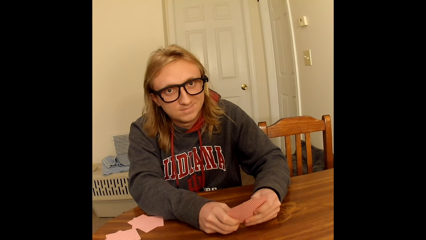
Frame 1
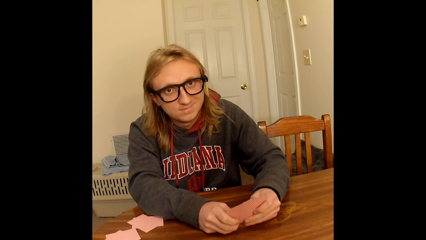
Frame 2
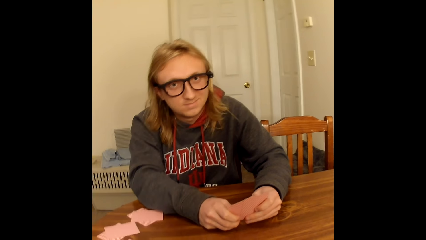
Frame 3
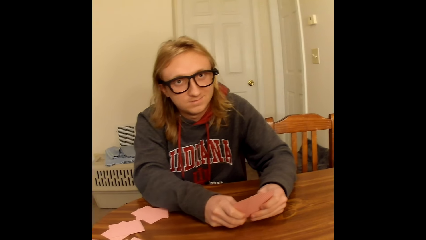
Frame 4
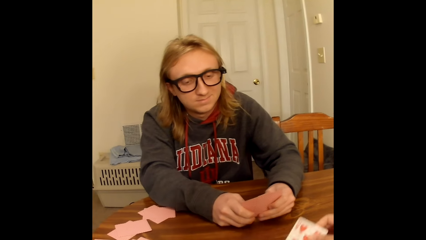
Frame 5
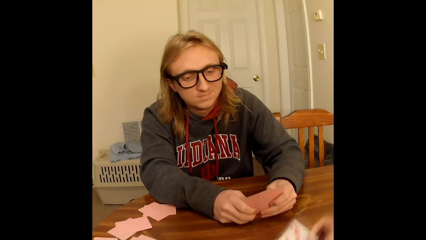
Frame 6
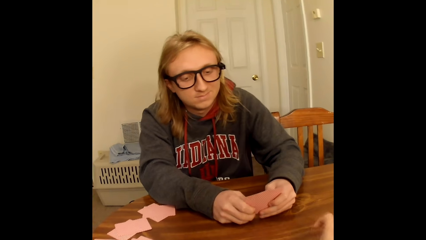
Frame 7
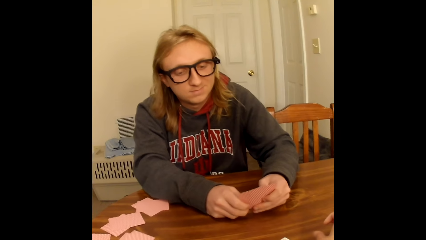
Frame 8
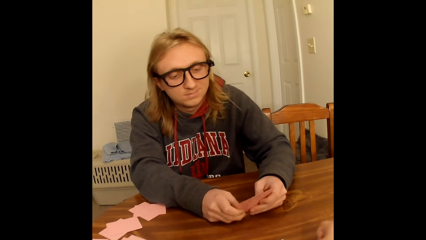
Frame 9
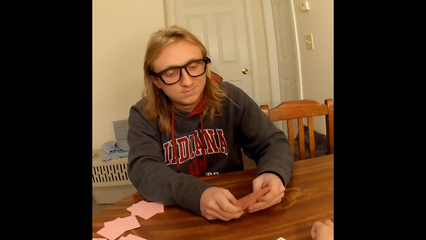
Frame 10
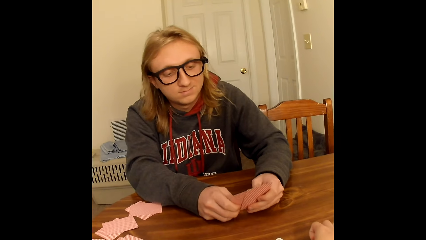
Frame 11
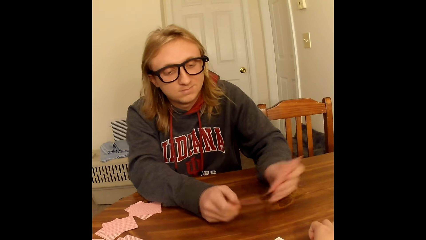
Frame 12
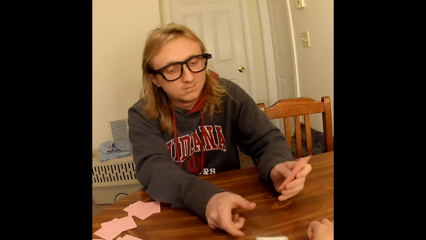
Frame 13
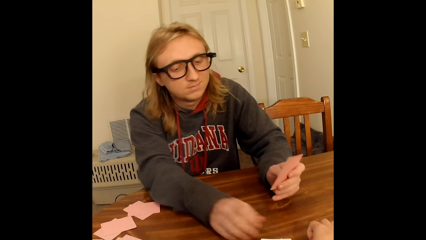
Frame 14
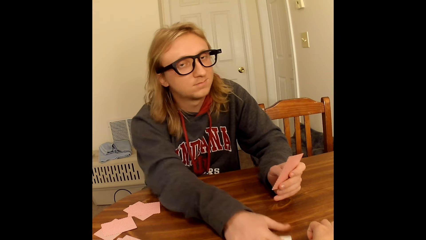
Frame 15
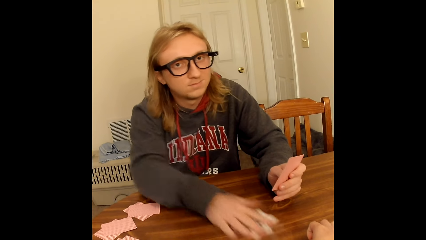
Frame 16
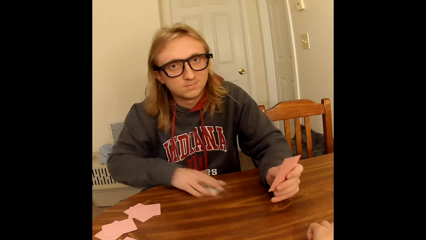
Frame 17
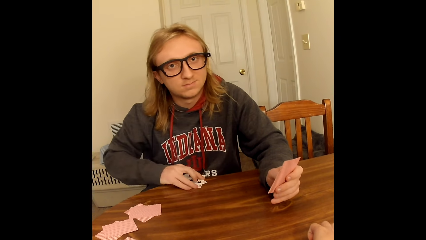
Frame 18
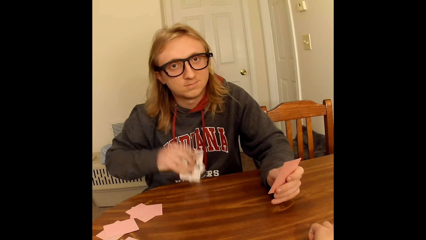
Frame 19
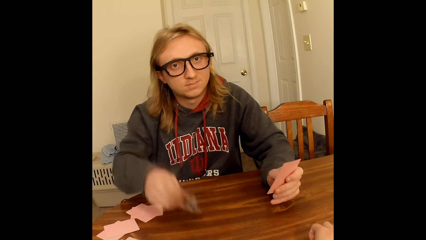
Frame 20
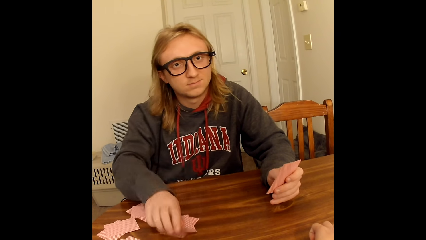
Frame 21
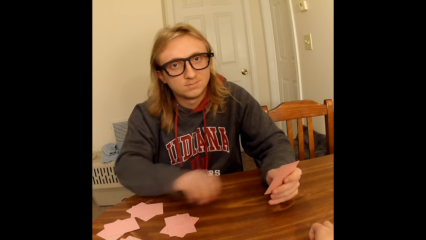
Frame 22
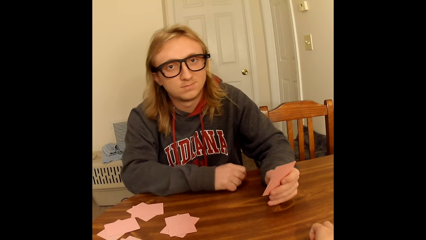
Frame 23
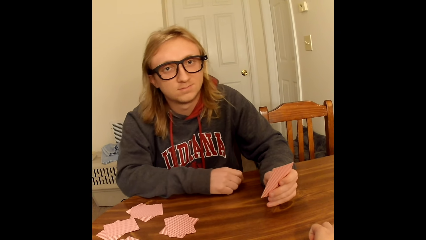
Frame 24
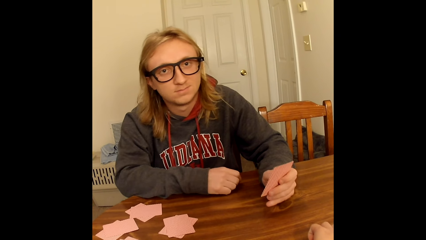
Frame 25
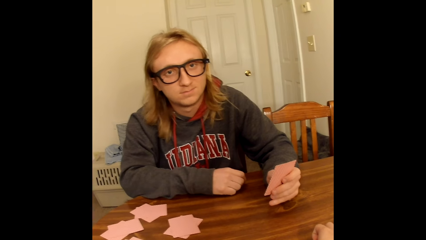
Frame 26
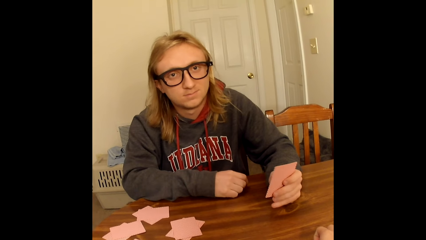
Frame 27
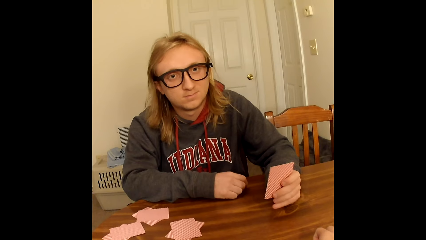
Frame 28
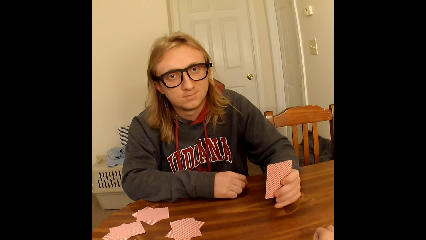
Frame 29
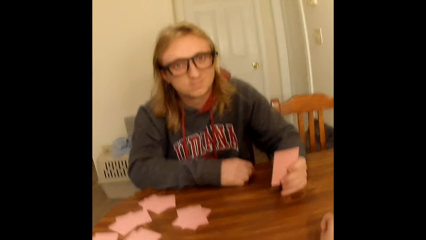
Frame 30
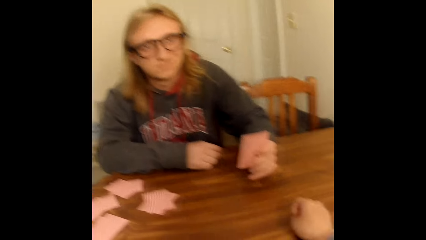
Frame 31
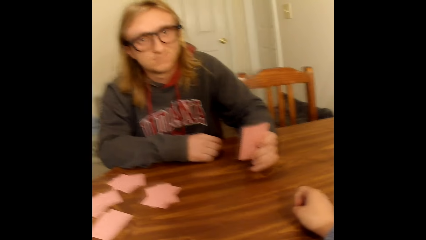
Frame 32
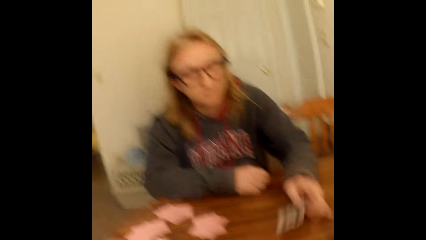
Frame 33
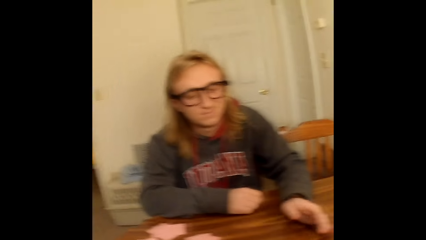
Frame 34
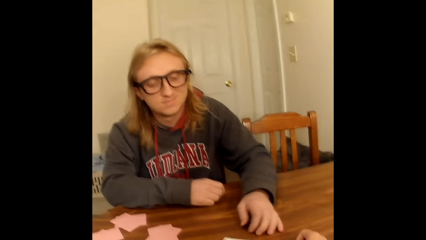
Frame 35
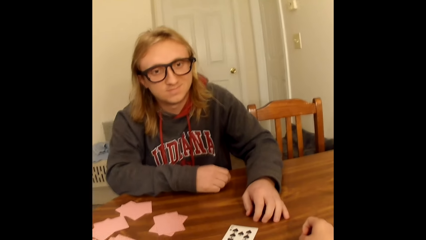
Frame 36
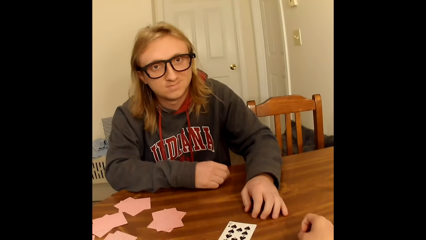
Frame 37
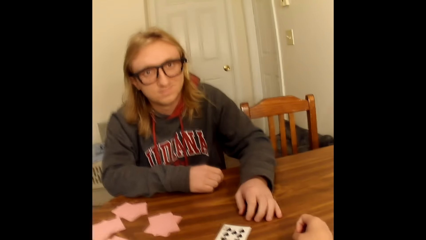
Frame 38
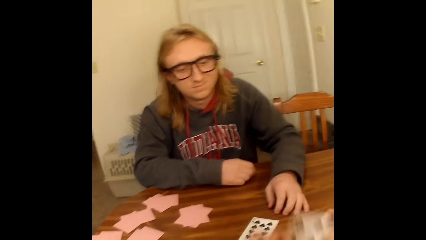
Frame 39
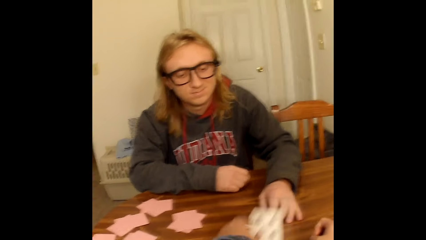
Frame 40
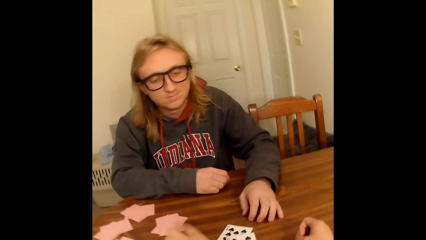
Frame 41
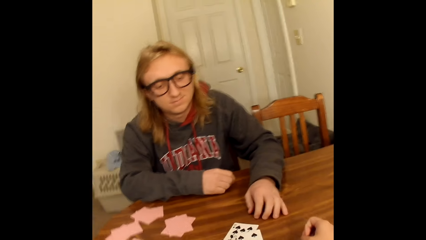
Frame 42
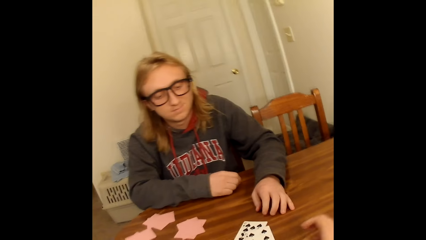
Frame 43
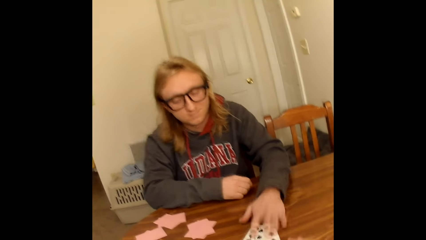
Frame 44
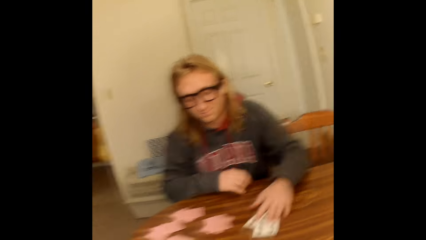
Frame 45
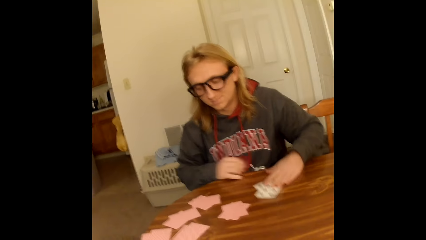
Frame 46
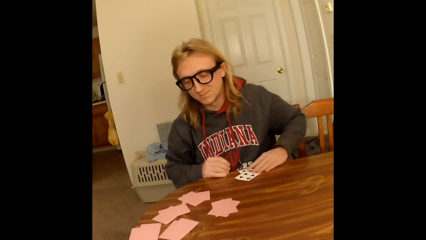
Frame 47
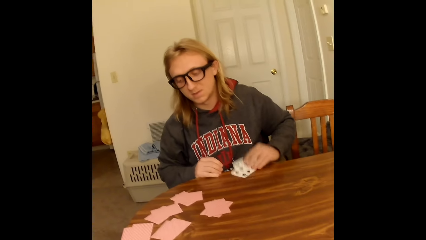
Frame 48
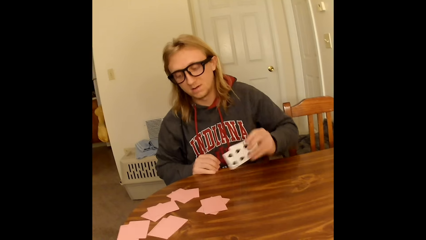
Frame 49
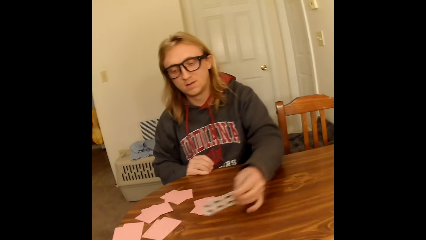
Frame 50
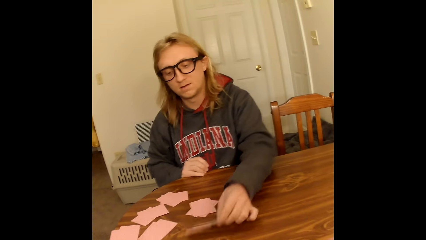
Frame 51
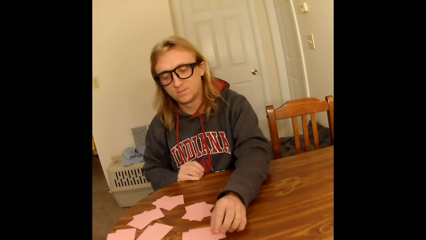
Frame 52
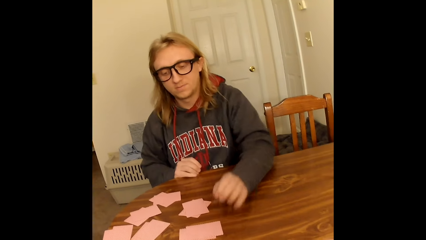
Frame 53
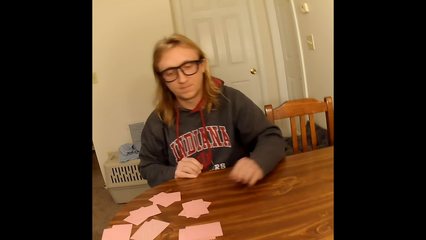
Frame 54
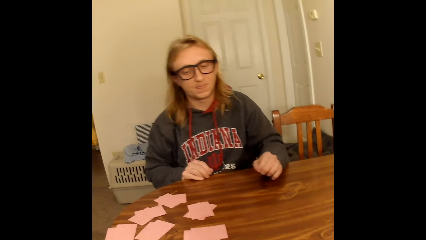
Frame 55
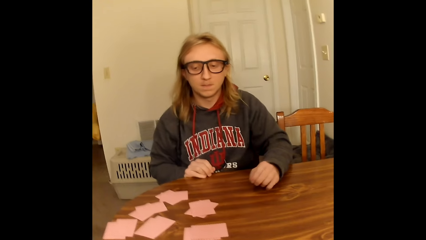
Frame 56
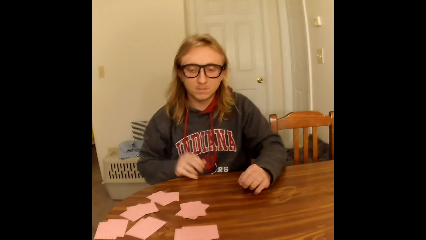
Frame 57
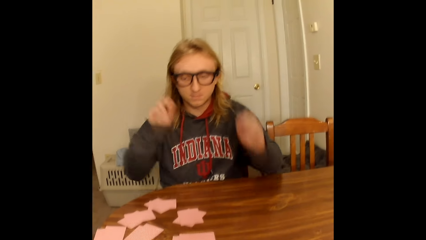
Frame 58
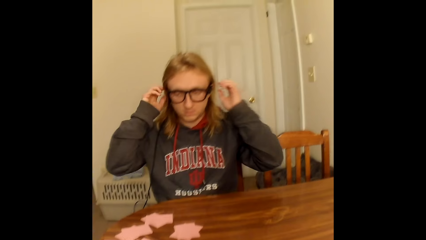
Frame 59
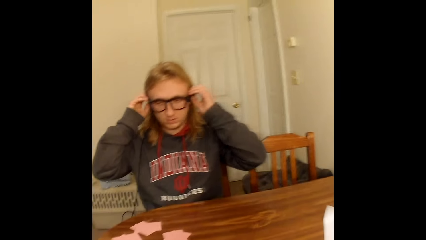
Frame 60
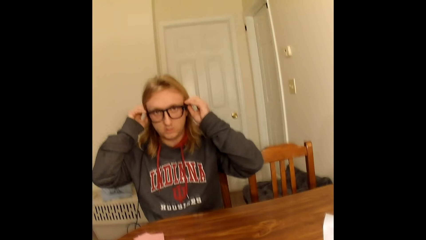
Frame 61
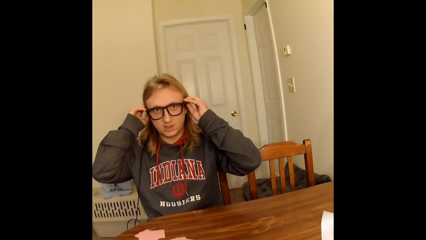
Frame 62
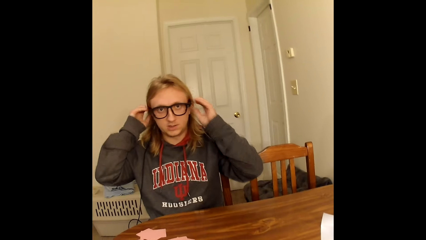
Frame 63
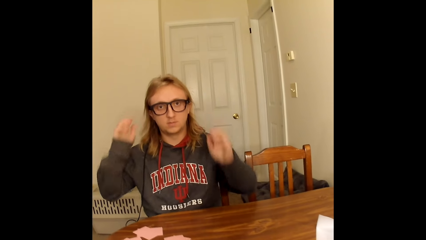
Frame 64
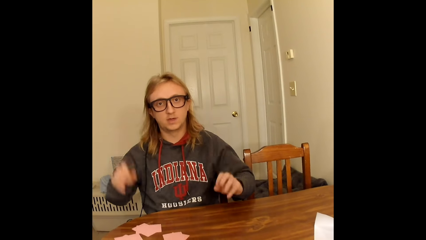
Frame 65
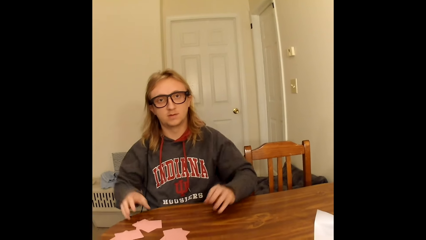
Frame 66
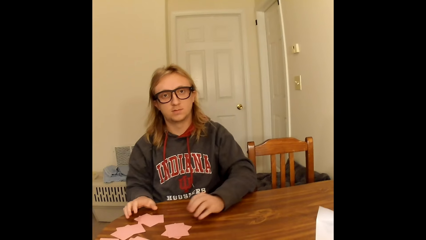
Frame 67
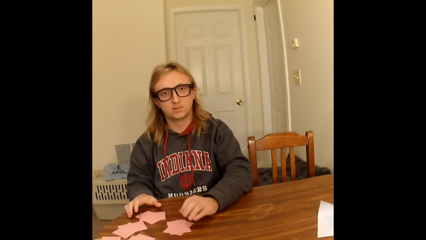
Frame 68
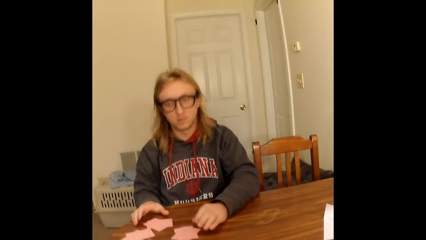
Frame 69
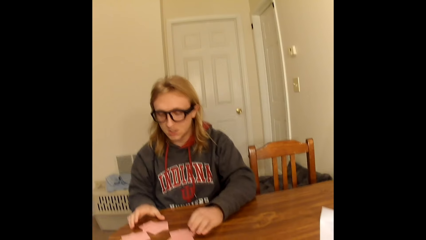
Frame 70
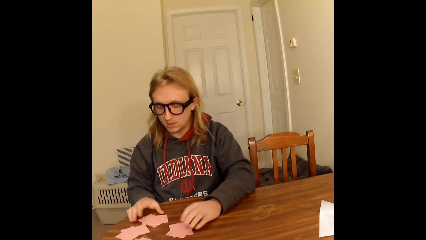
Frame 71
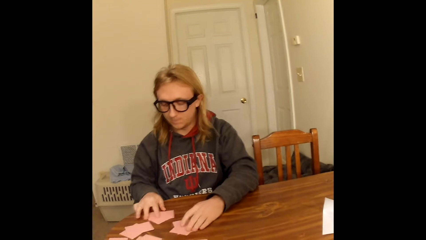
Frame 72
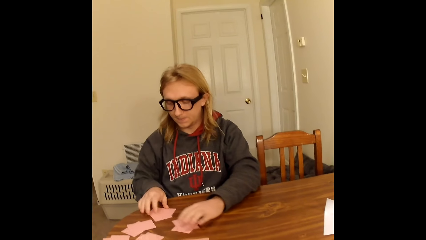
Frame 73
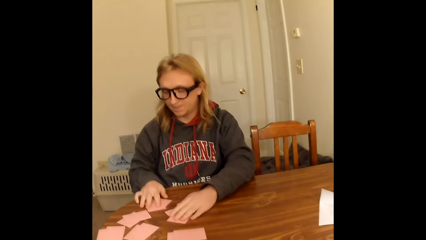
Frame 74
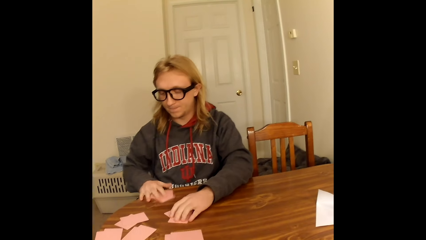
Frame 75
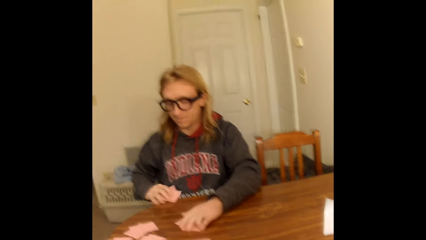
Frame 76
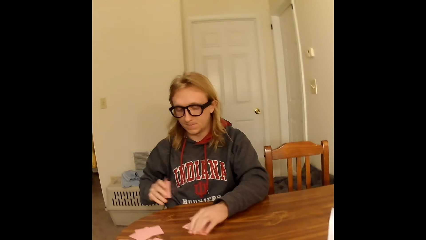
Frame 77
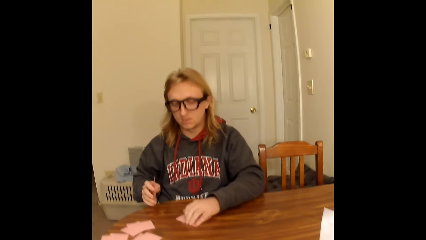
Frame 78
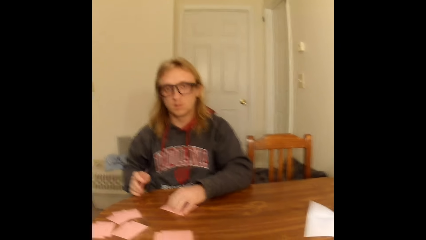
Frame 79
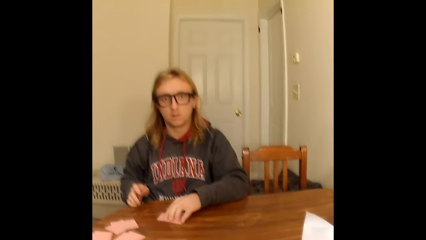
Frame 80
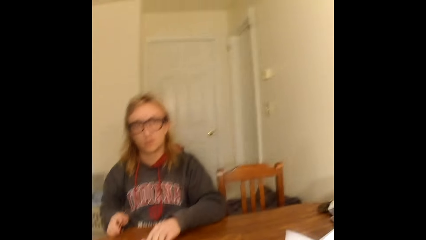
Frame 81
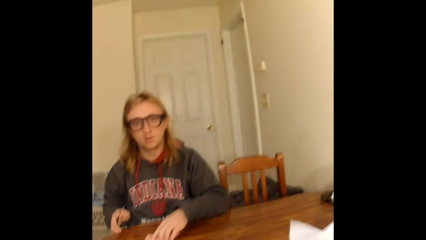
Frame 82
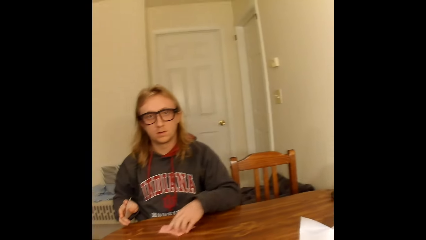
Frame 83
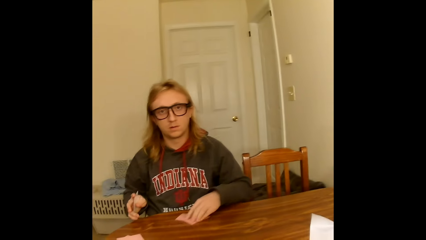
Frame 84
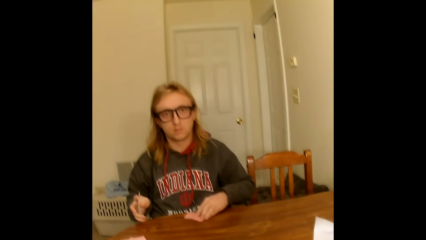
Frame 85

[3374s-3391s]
The camera wearer places a playing card face up on the table with her right hand and touches the table with her right hand. The man places a playing card face up on the table with his right hand, takes two face up playing cards on the table with his right hand, holds a playing card face up to him with his left hand, places the playing cards in his right hand face down on the table, and touches the table with his right hand. The camera wearer does something. The man places the playing card in his left hand face up on the table and touches the table with his left hand. The camera wearer picks a card from the table. She places a playing card face down on a face up playing card on the table with her left hand and removes her right hand from the table. The man takes two face up playing cards on the table with his left hand, places the playing cards in his left hand face down on the table, touches the table with his left hand, adjusts the pair of glasses on his face with both hands, removes both hands from the pair of glasses on his face, and places his hands on the table with both hands. The man touches another set of two face down playing cards on the table with his right hand, touches a set of two face down playing cards on the table with his left hand, picks up the set of two face down playing cards in his right hand on the table, and picks up the set of two face down playing cards in his left hand on the table.
